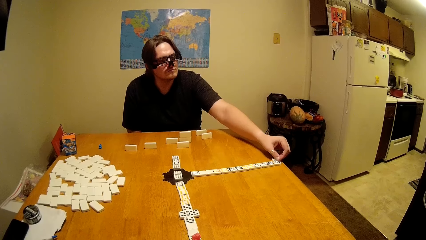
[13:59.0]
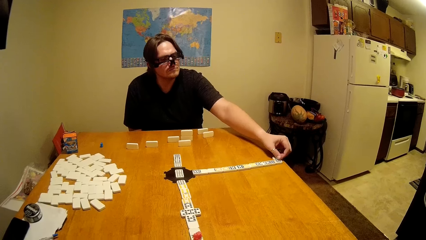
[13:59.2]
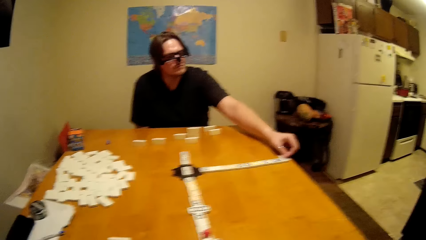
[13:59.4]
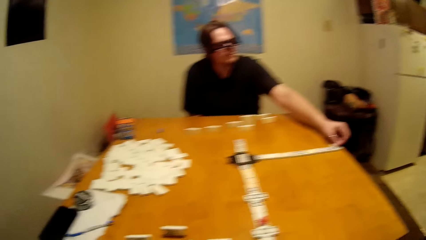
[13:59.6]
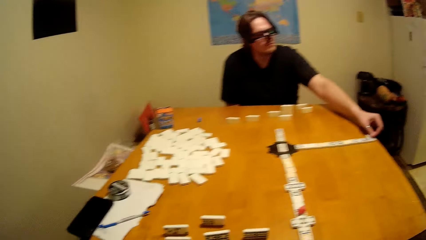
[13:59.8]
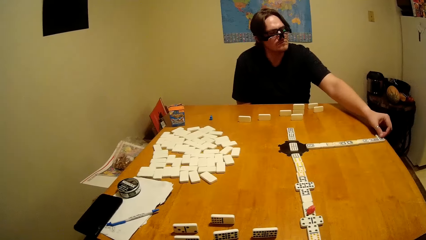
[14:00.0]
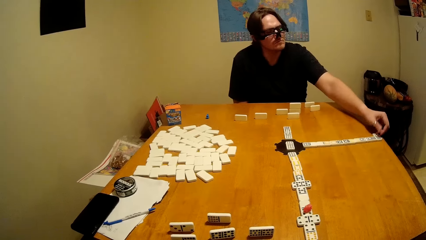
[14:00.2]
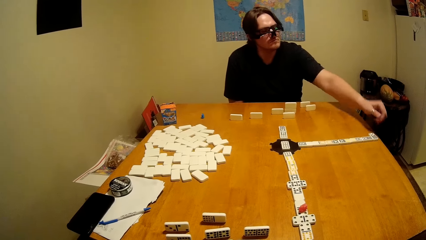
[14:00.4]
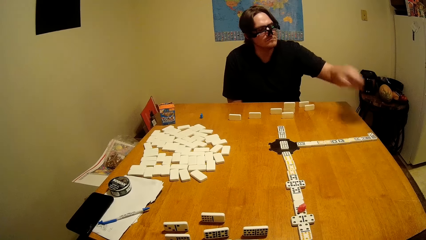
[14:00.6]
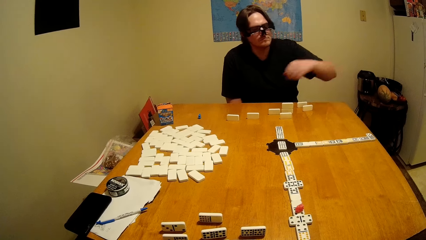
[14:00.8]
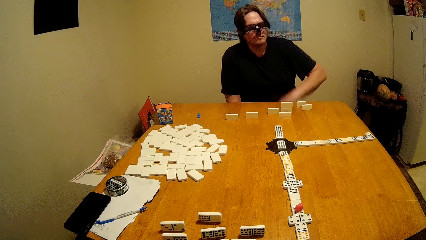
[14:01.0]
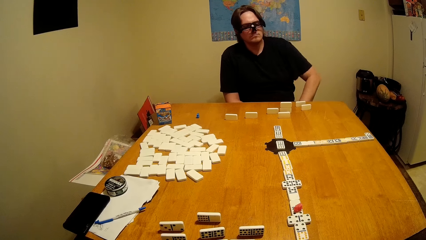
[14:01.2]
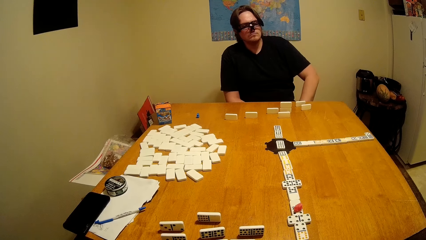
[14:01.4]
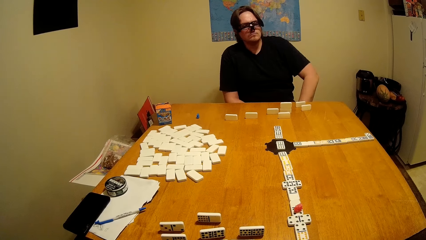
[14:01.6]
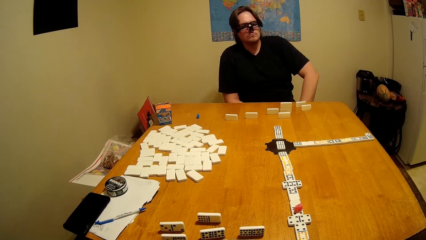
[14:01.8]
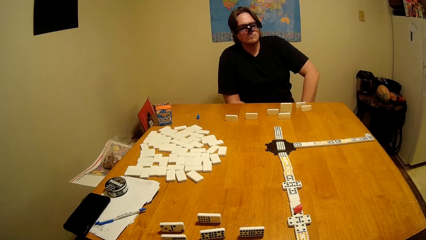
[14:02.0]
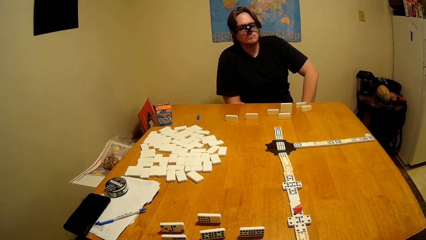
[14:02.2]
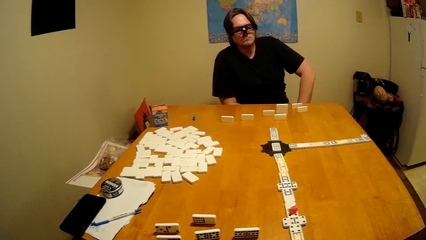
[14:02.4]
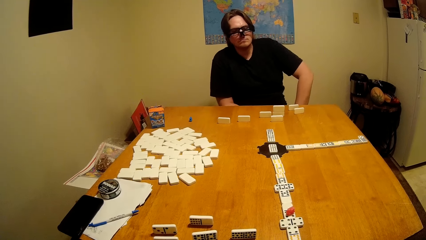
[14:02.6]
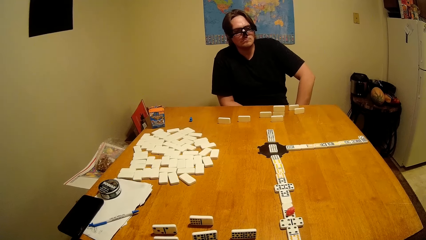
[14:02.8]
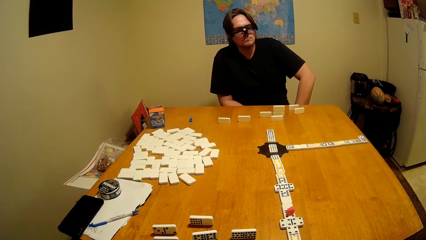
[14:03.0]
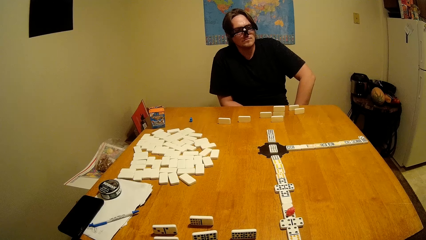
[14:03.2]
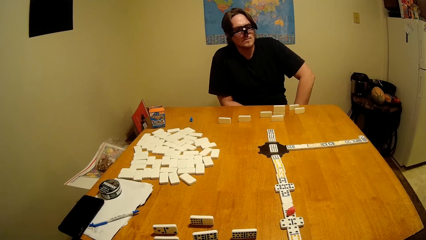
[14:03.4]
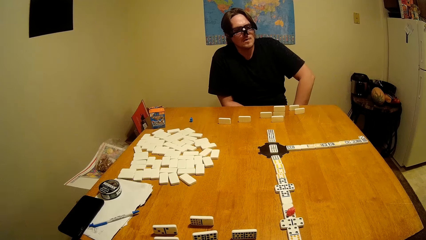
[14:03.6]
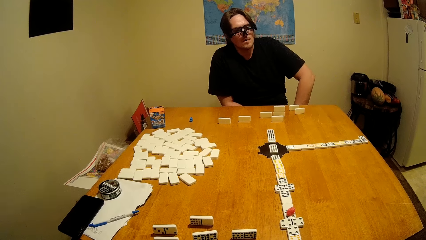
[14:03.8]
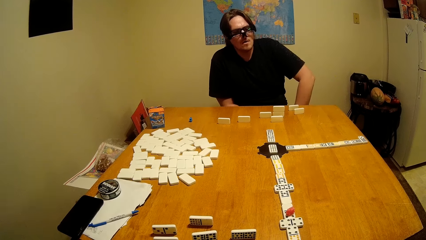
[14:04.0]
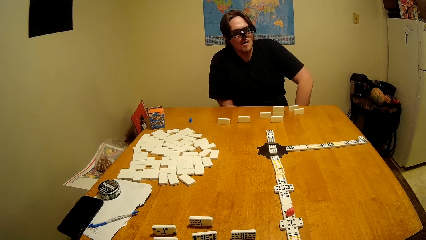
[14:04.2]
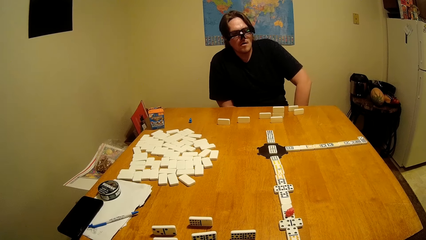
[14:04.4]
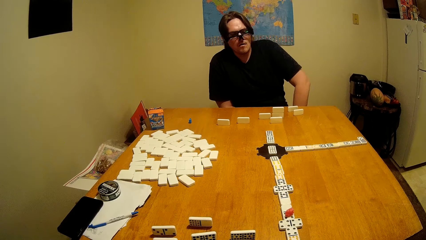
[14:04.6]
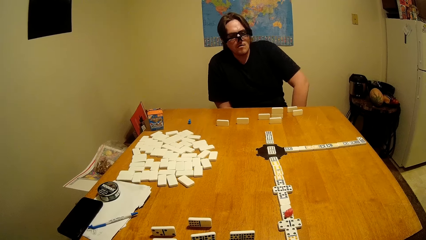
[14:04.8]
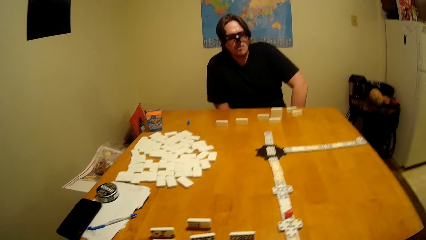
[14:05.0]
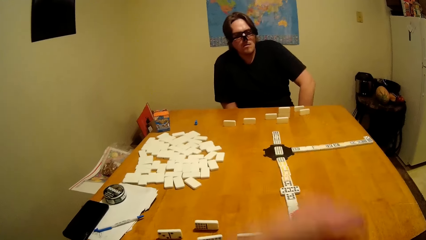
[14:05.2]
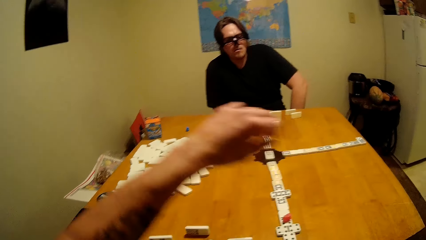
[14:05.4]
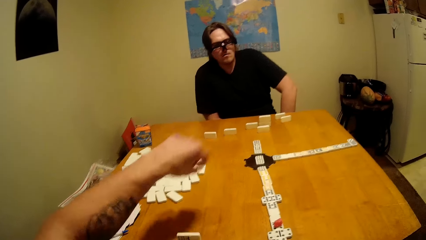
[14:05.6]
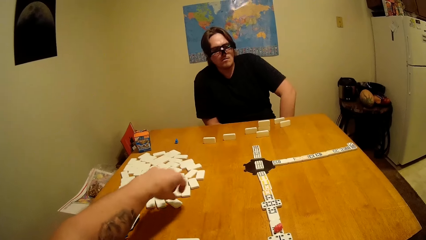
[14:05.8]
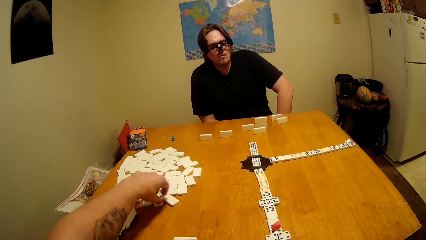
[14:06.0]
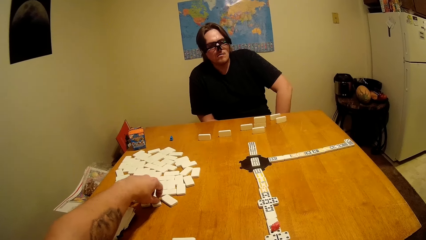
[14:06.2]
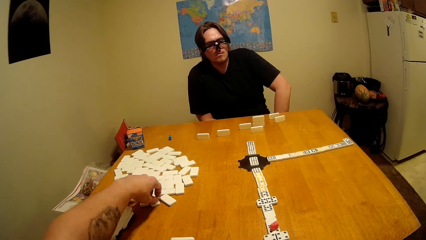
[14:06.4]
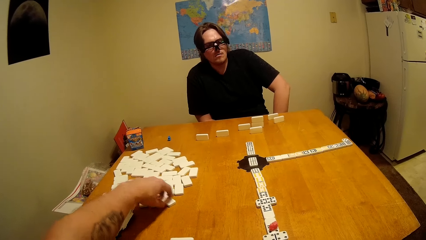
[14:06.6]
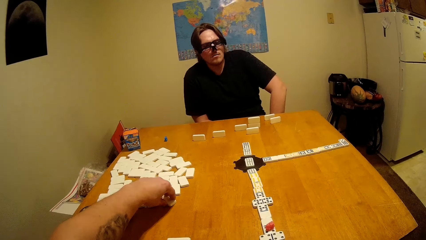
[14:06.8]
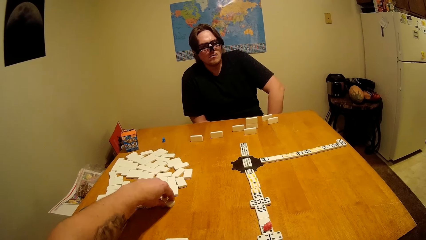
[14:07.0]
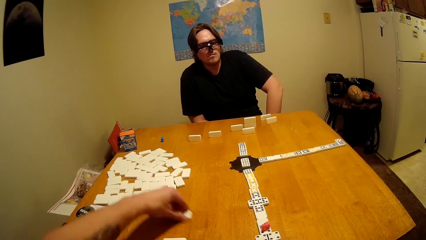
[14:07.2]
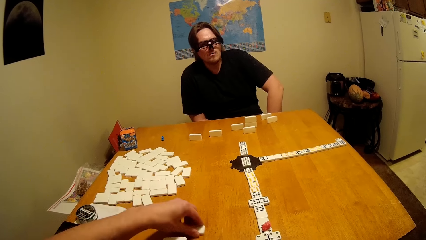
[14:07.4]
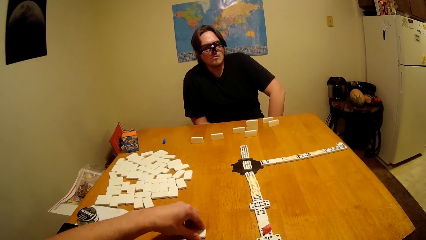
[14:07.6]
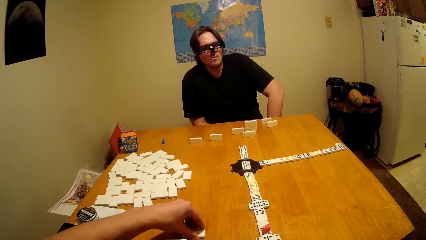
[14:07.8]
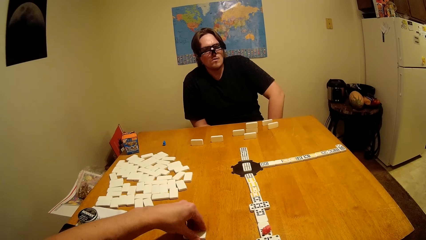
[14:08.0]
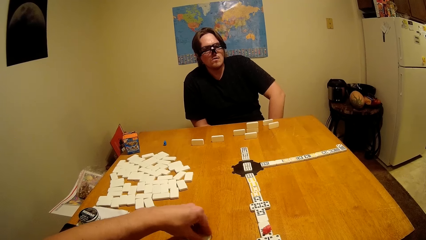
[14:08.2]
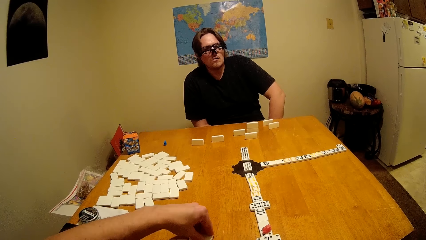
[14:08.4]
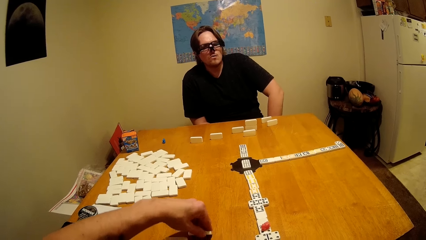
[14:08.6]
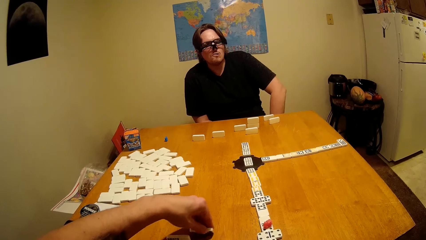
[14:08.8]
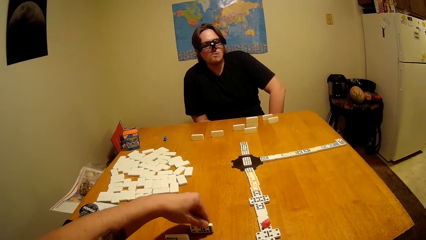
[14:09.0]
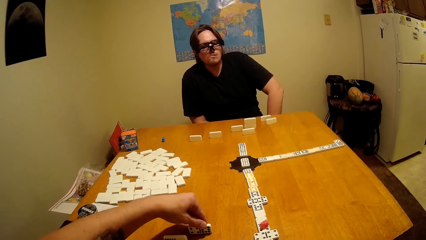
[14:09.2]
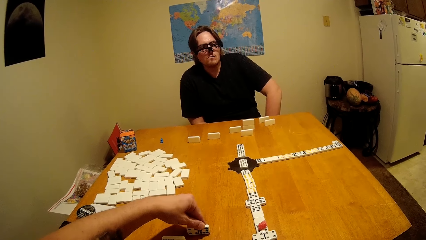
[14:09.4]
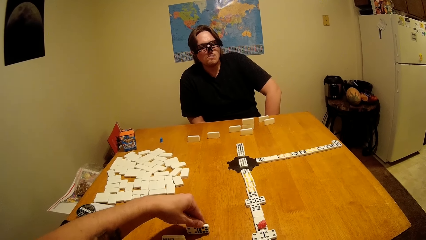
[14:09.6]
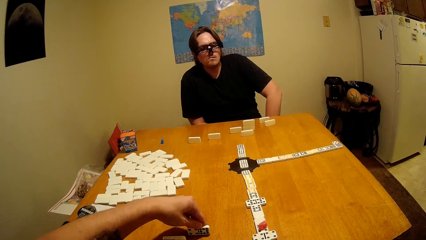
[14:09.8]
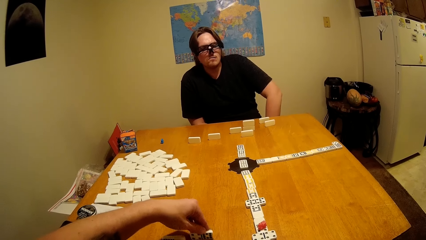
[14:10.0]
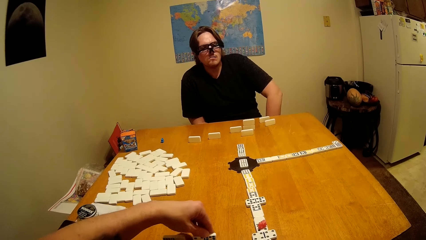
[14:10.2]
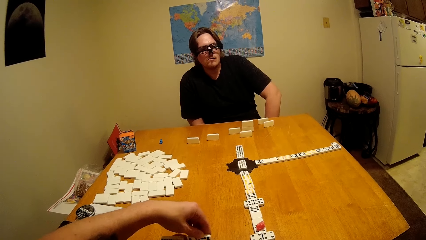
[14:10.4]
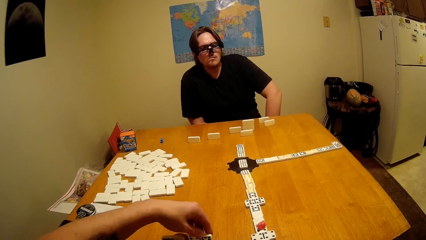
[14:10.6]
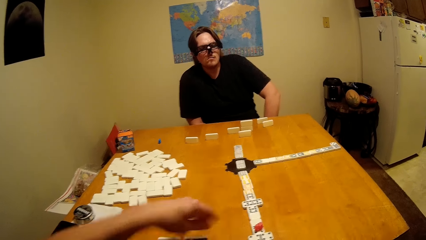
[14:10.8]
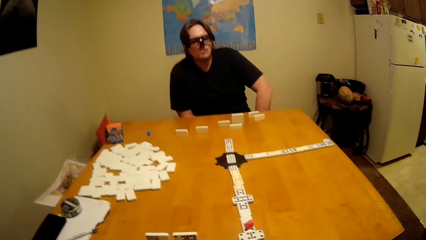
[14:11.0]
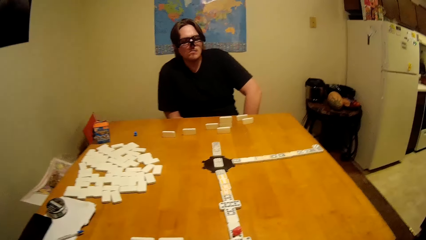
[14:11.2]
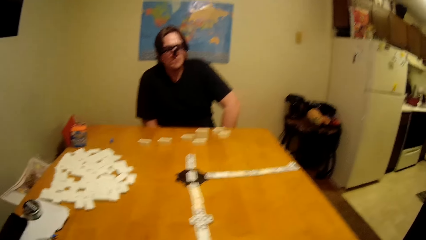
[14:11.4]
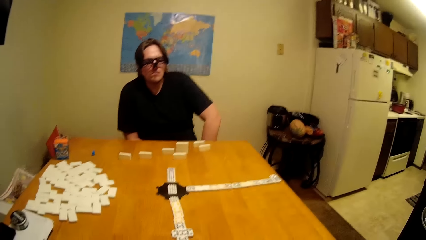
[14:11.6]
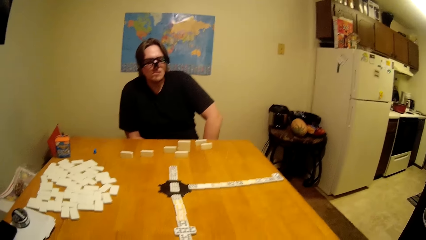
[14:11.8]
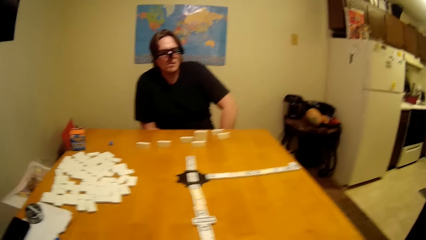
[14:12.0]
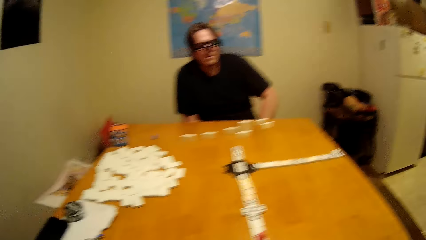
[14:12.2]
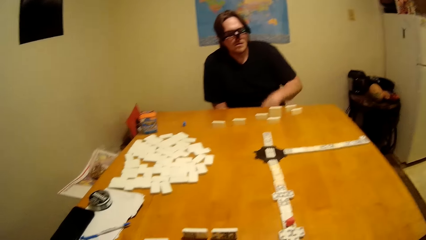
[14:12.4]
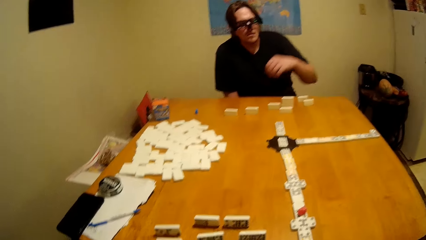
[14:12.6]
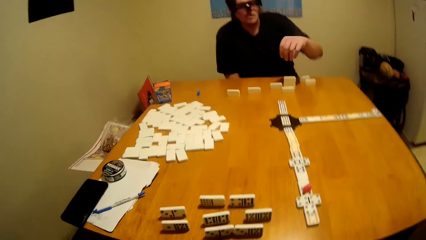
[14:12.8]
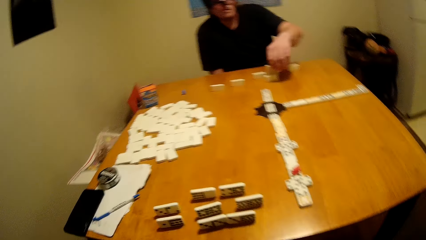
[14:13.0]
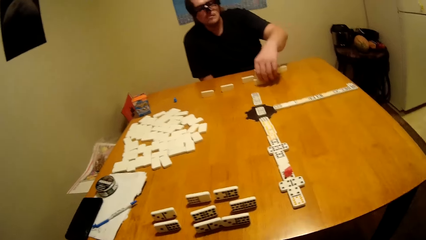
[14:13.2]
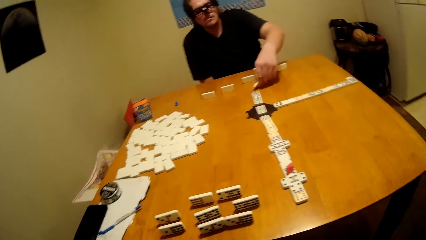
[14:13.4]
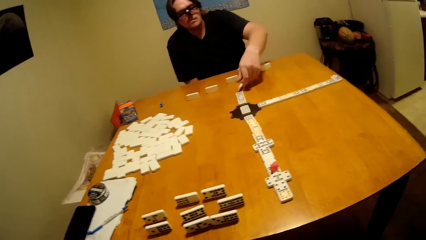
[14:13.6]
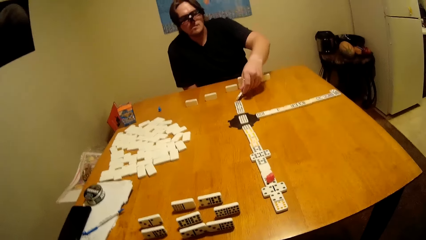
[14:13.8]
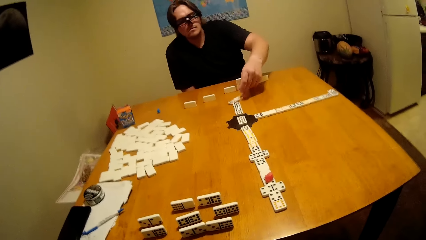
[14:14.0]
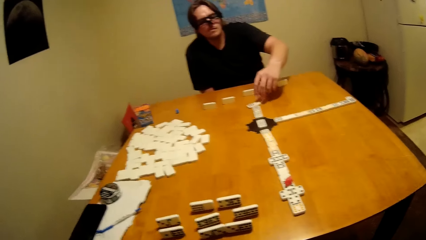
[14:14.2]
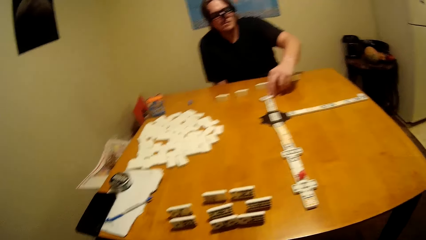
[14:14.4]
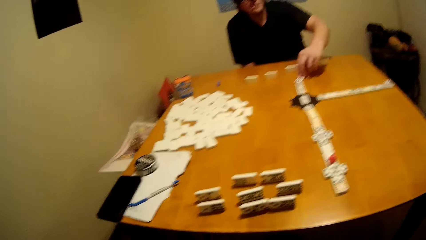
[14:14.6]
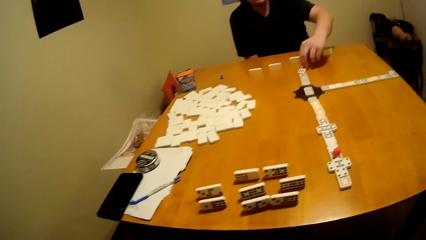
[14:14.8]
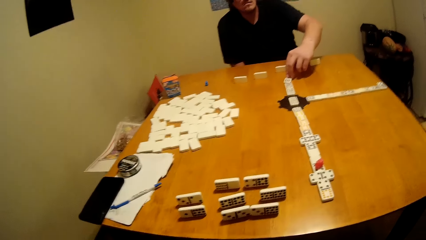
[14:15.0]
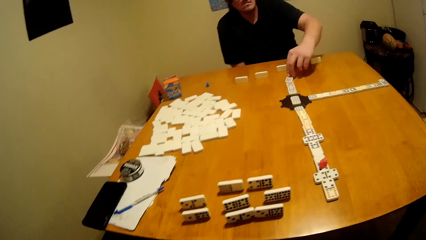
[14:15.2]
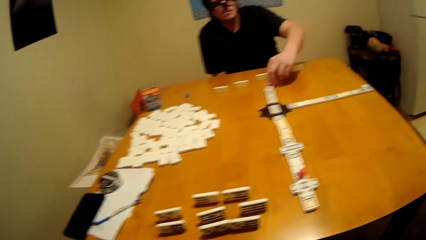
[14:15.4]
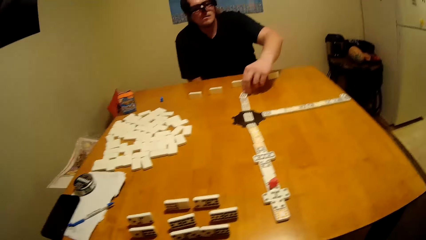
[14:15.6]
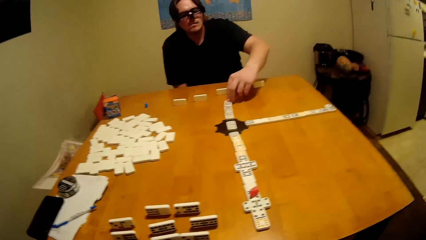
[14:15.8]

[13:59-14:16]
The camera wearer plays the dominoes game.
